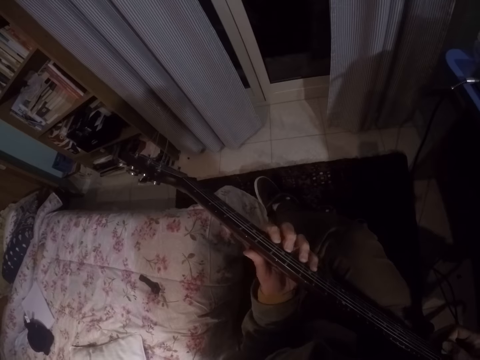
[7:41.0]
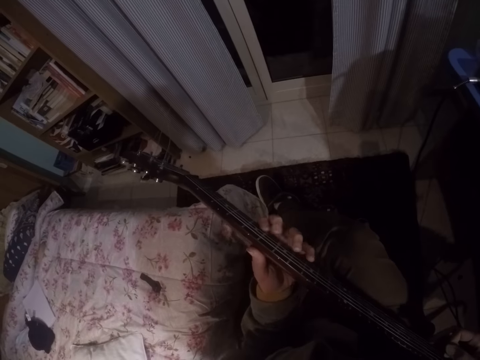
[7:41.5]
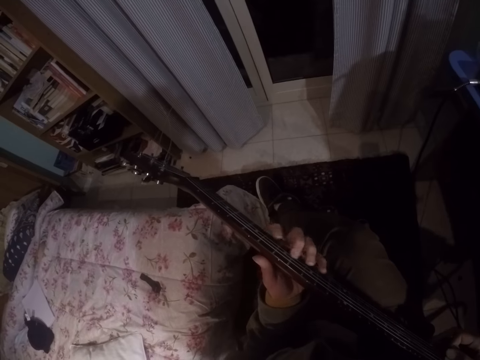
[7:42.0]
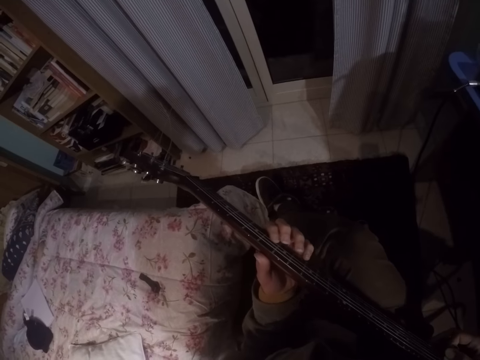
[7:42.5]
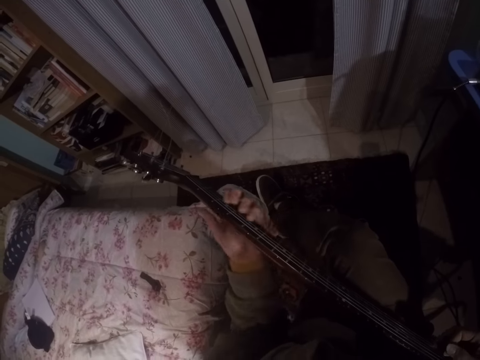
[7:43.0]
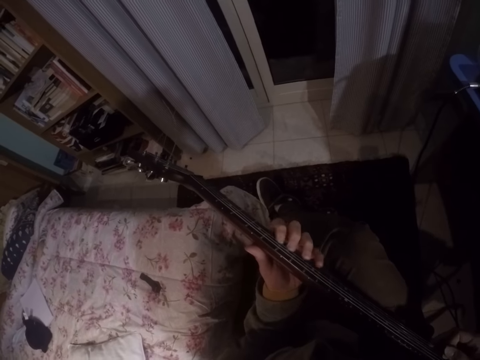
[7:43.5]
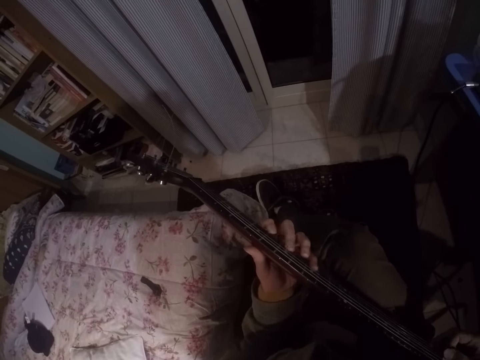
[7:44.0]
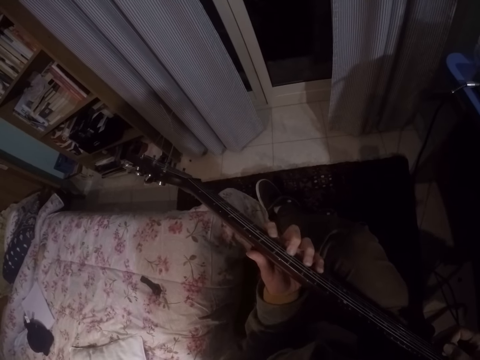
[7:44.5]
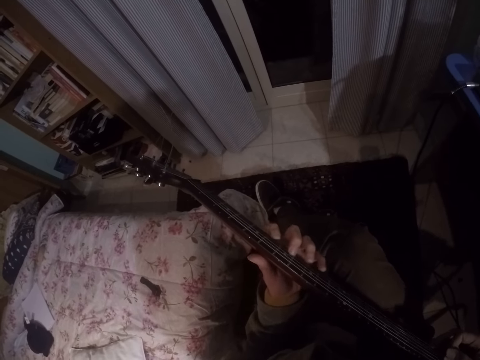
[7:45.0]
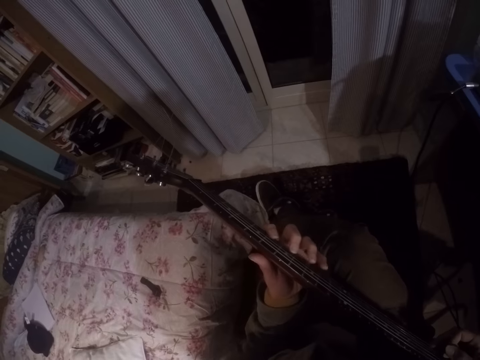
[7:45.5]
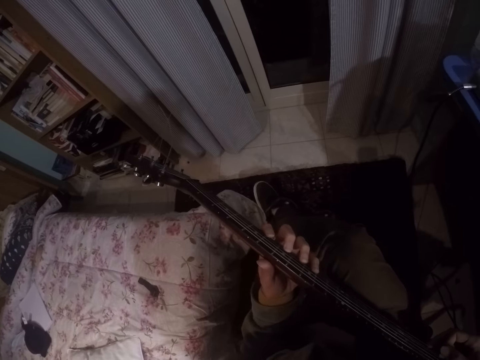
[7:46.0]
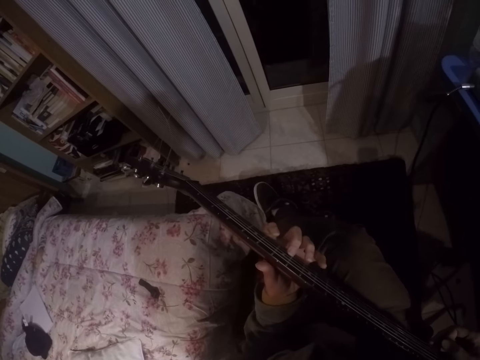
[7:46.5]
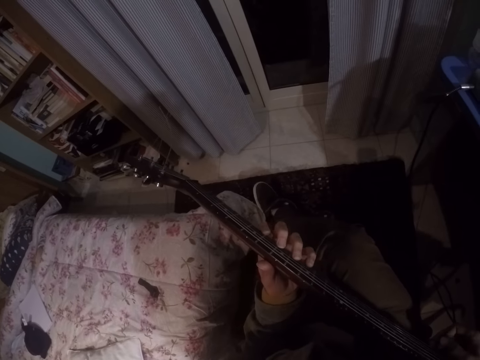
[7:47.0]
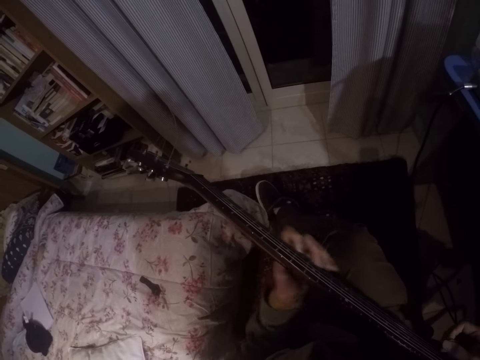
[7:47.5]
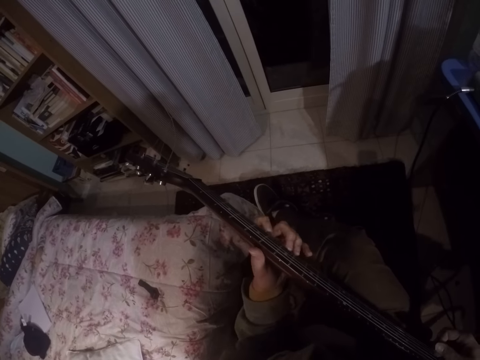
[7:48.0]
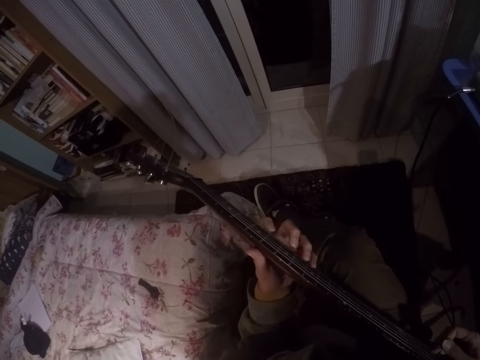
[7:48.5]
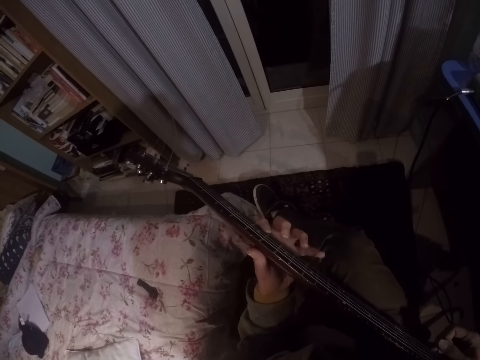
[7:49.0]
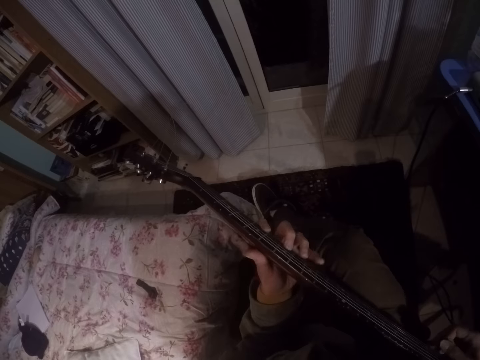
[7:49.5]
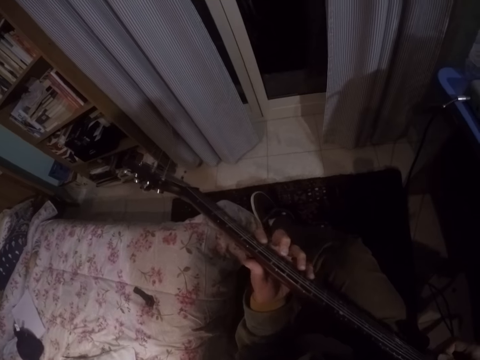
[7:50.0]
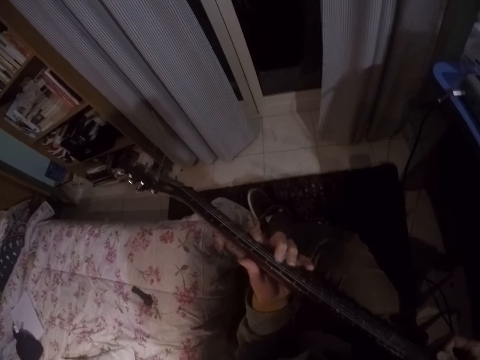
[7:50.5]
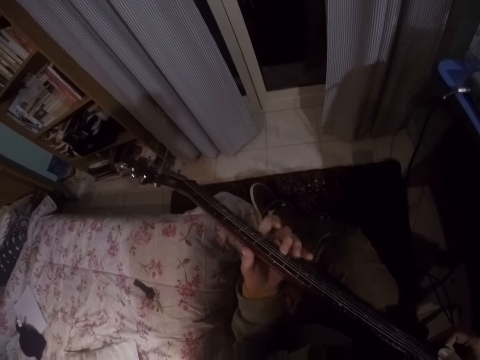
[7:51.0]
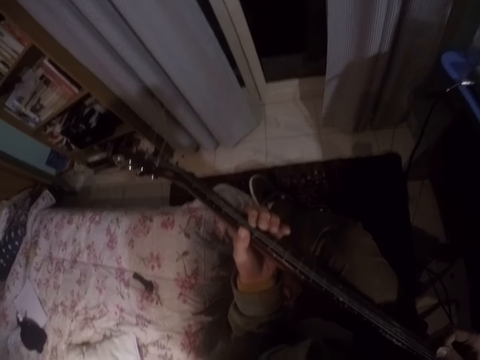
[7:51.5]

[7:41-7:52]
The camera wearer moves their left hand up and down. They play the guitar.

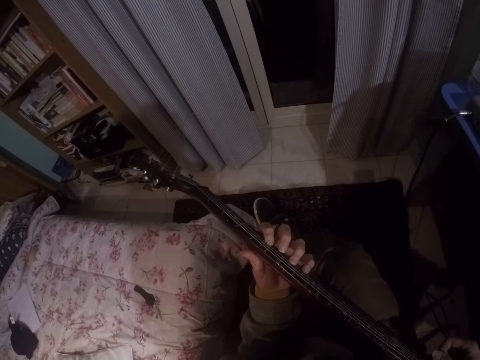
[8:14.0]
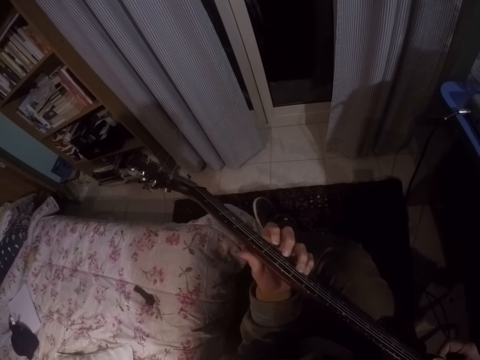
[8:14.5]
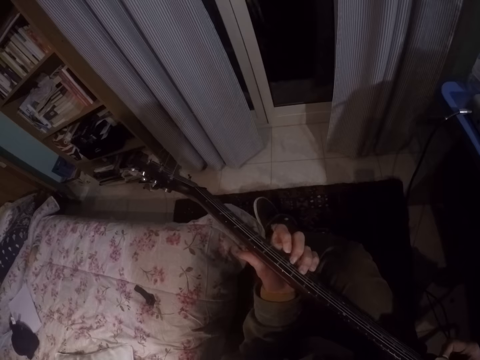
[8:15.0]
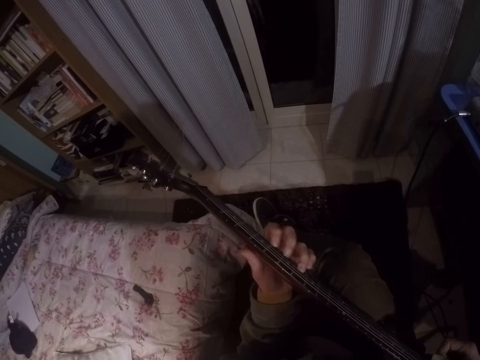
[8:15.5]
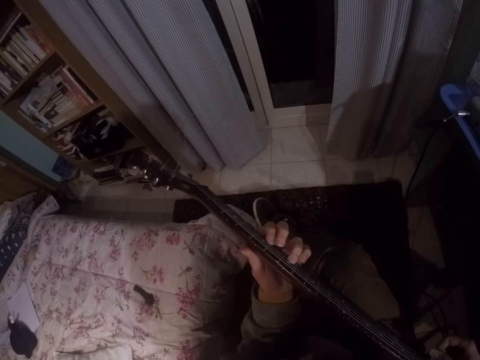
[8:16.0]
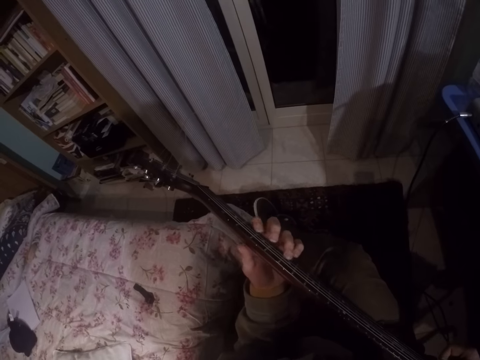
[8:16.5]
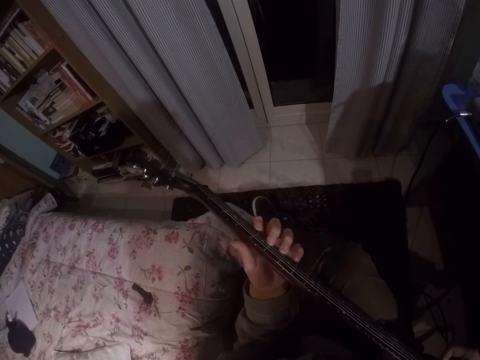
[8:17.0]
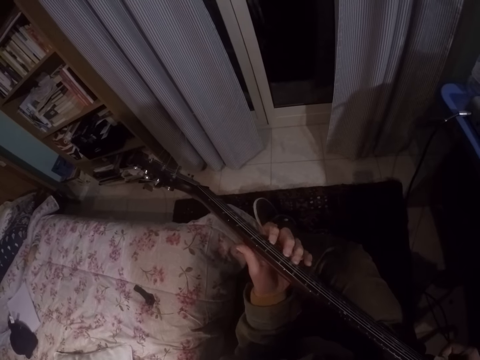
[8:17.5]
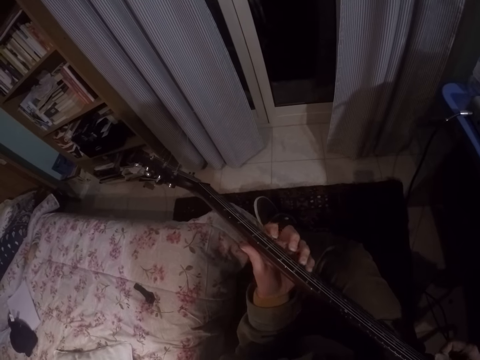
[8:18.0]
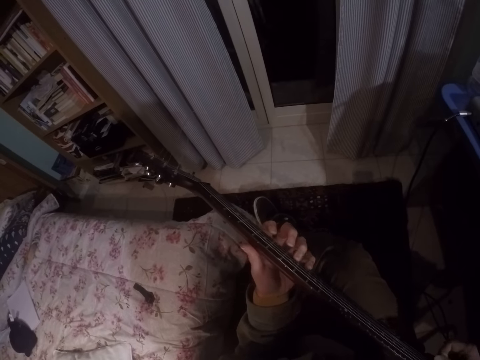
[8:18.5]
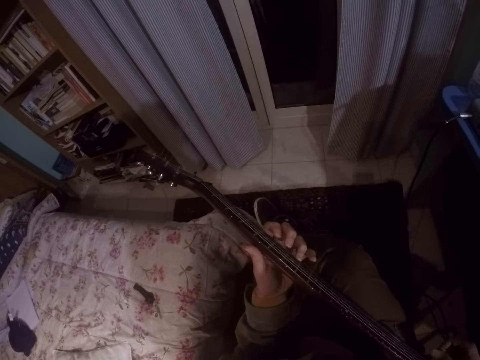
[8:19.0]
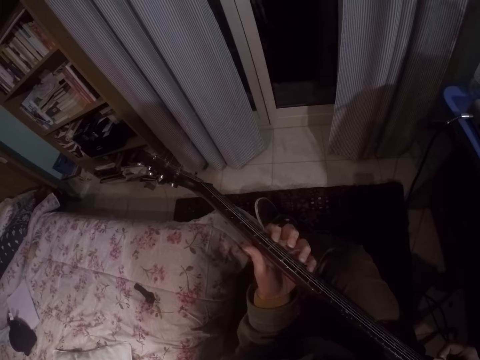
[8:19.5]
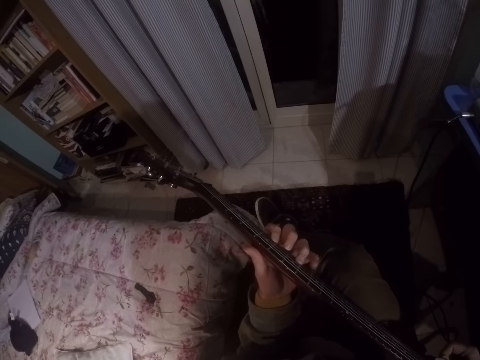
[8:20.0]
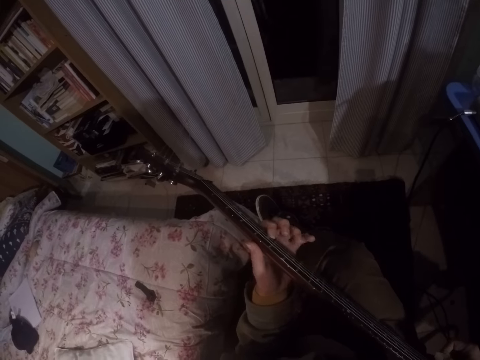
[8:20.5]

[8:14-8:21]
The camera wearer plays the guitar.

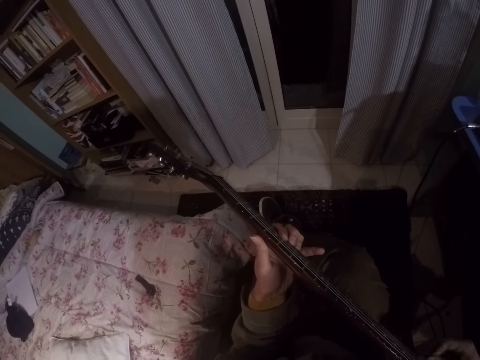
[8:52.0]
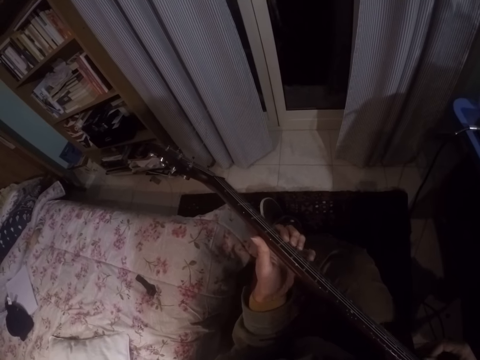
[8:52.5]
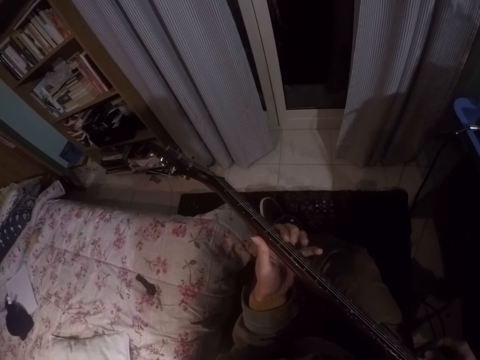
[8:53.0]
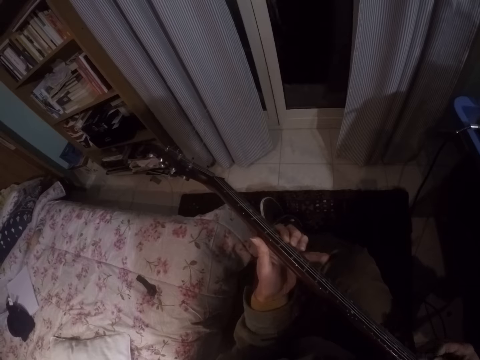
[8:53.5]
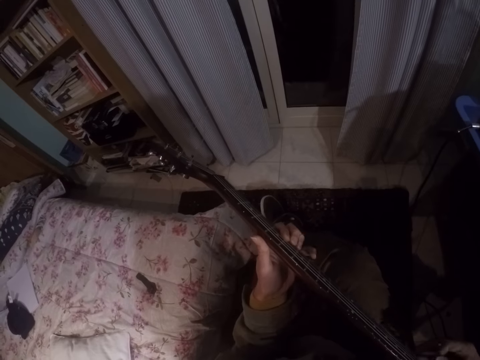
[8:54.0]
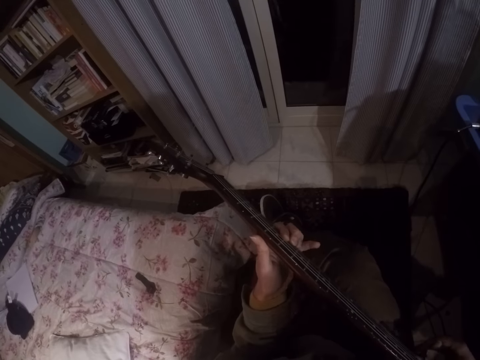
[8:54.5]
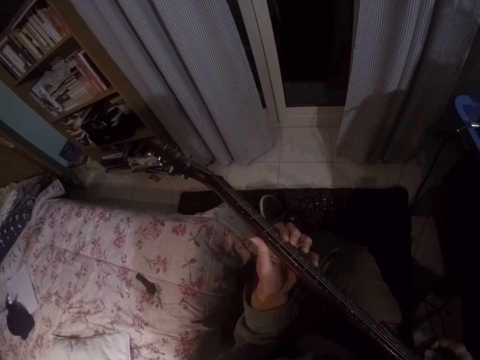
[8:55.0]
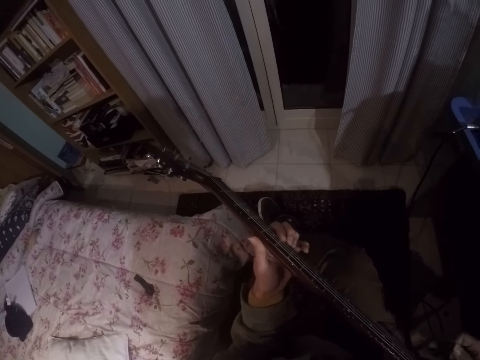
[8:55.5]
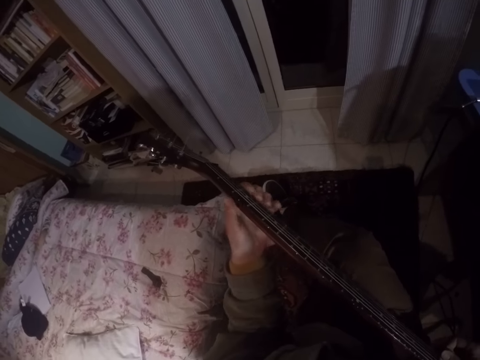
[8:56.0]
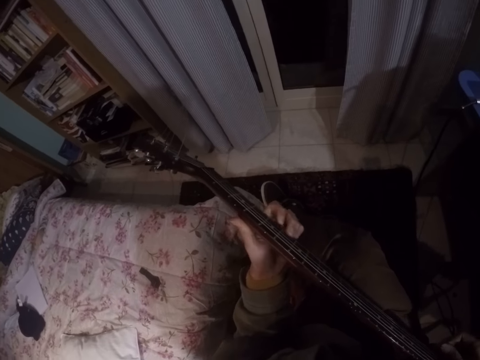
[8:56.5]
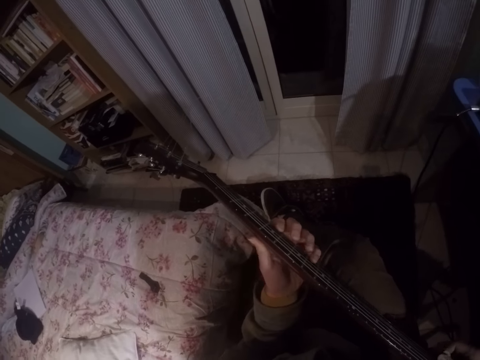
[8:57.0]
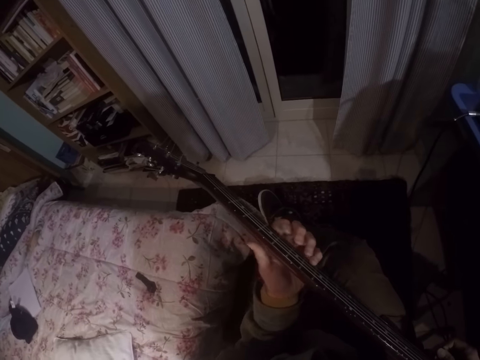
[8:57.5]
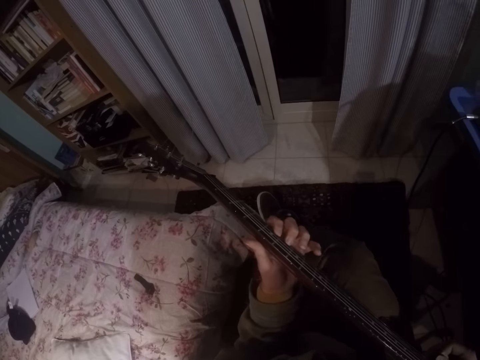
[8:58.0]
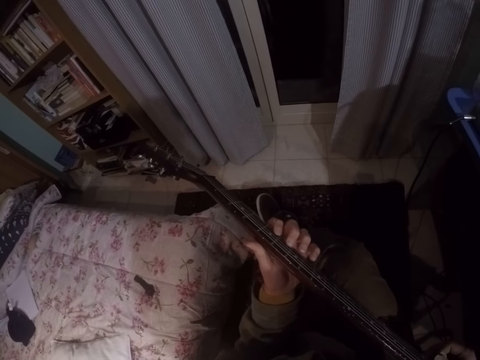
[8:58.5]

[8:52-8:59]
The camera wearer plays the guitar.

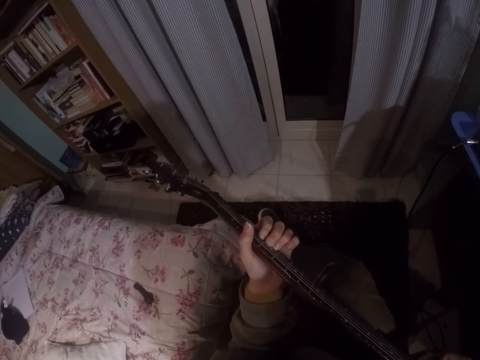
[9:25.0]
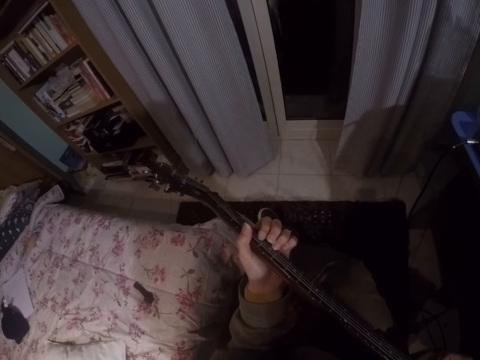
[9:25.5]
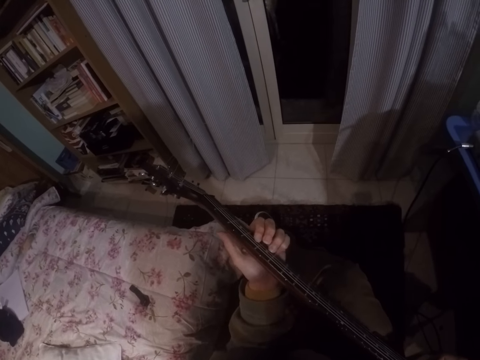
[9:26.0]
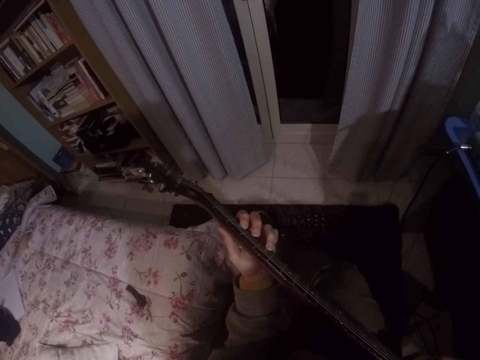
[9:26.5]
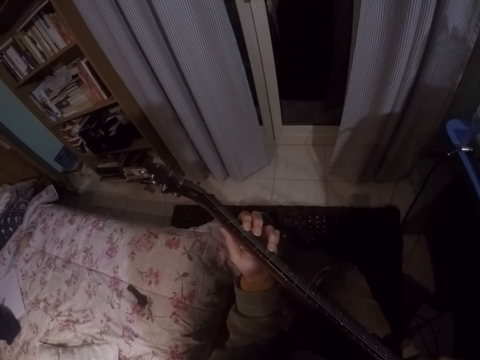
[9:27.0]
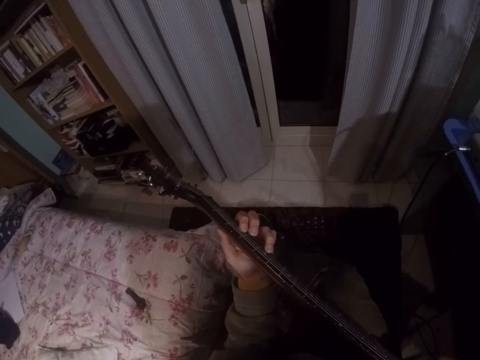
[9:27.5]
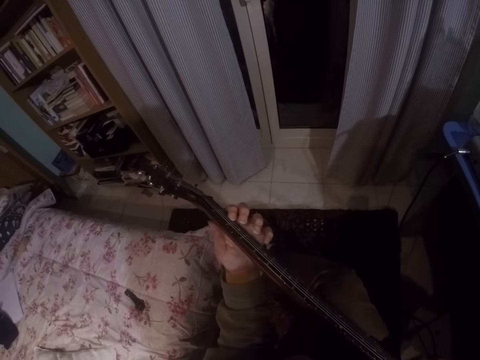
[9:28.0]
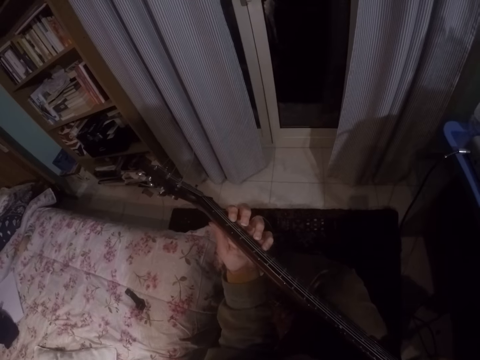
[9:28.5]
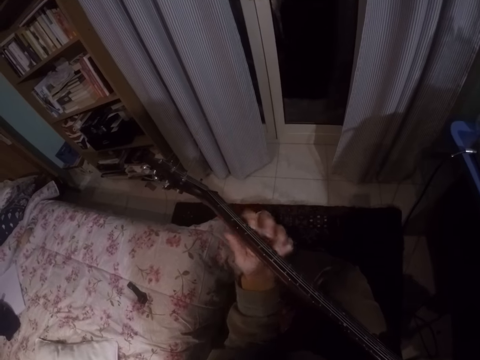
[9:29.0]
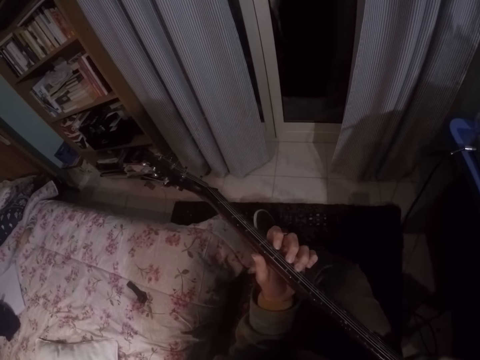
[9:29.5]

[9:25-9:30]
The camera wearer moves his left hand.
